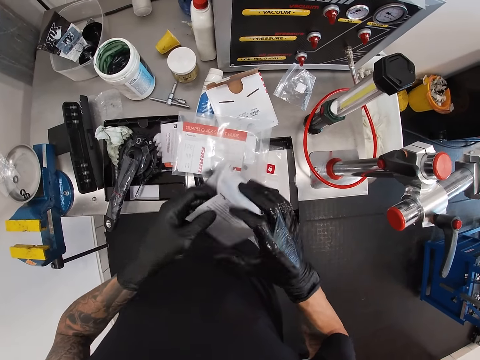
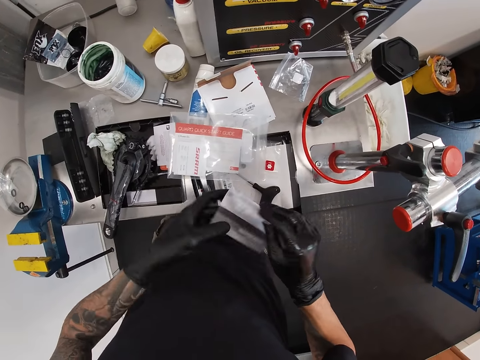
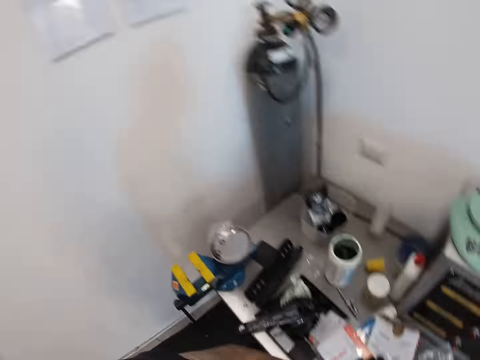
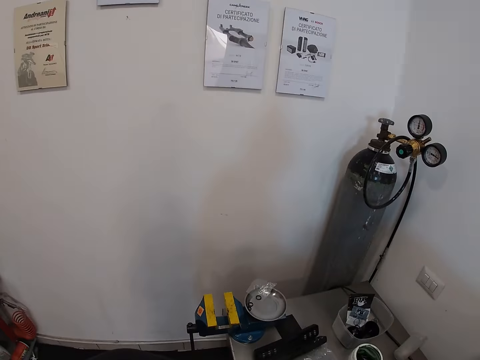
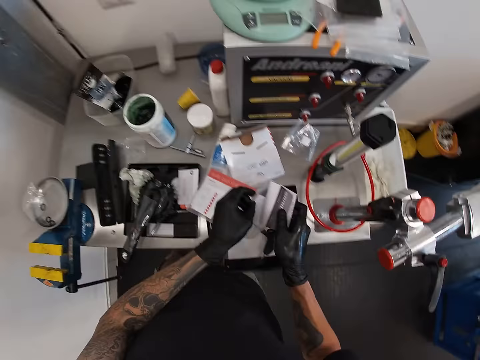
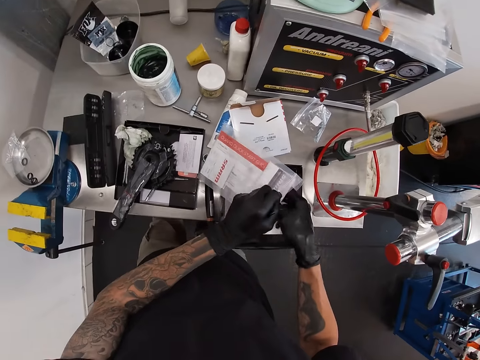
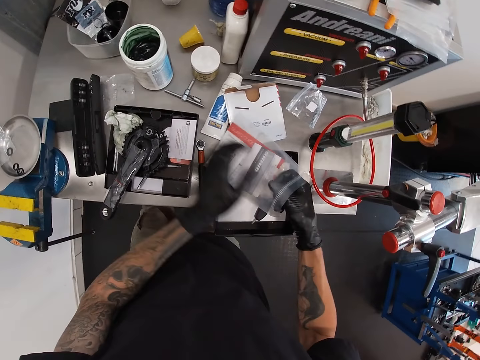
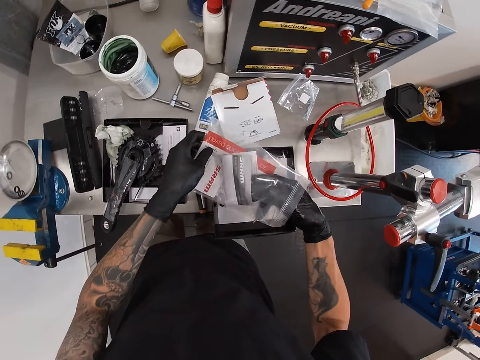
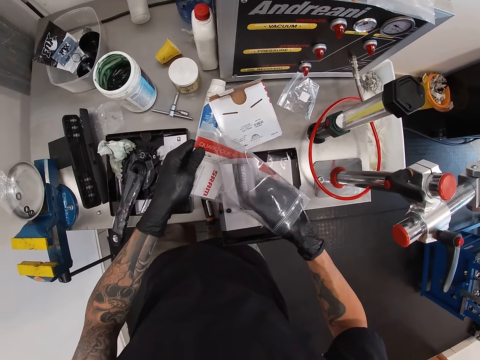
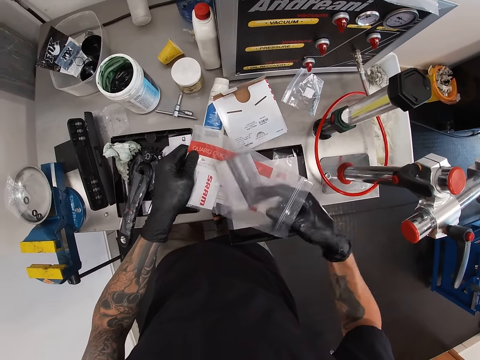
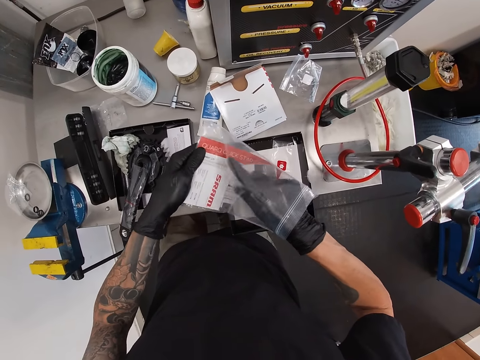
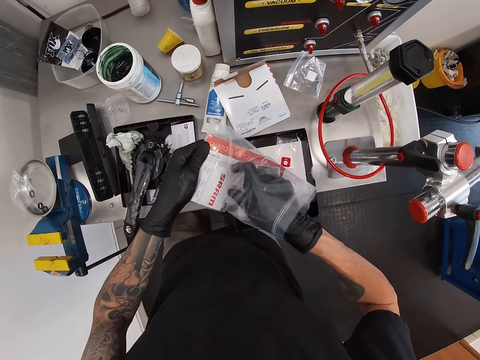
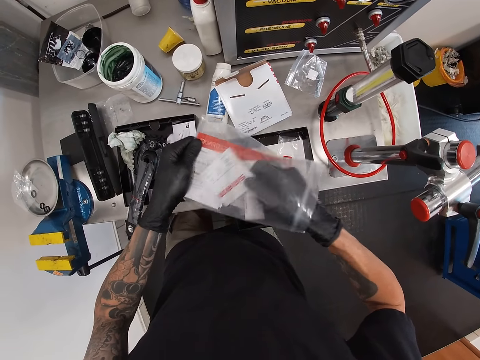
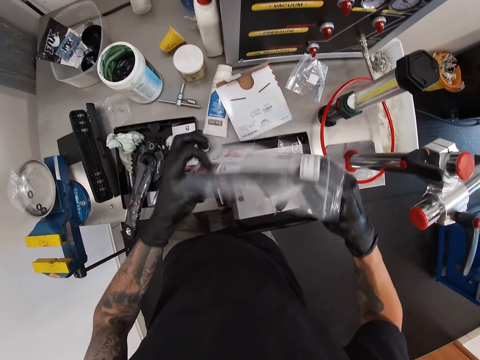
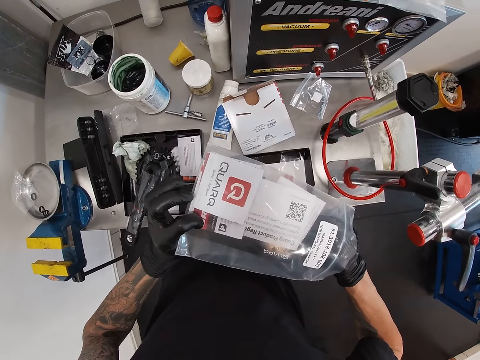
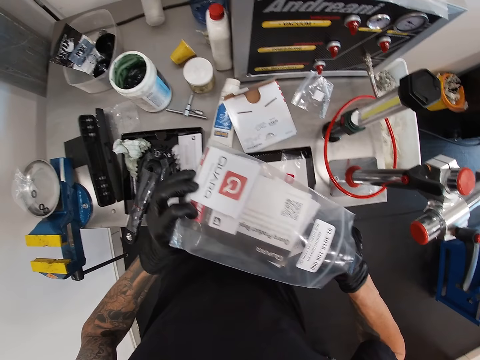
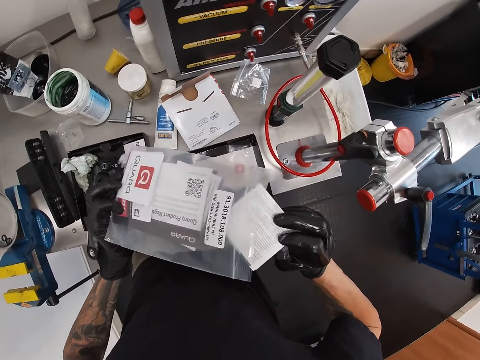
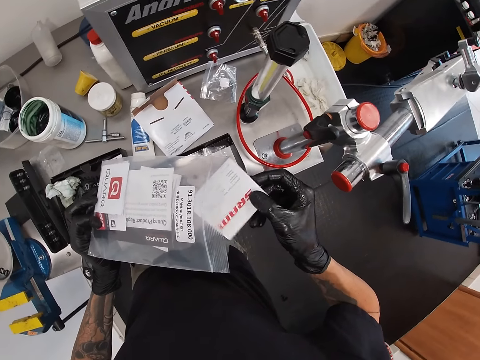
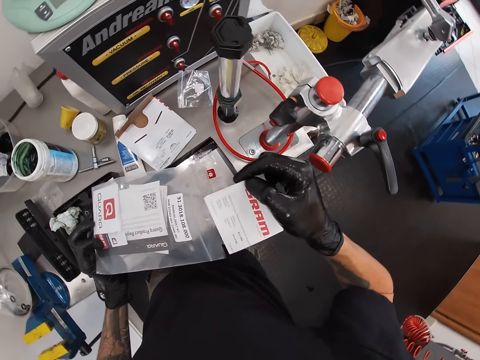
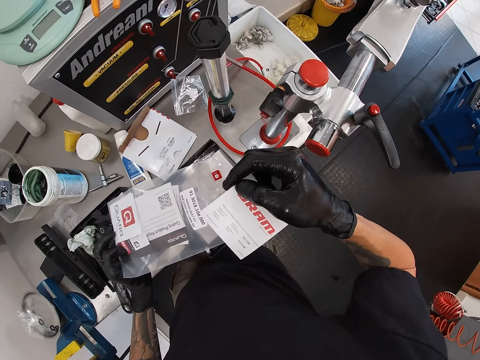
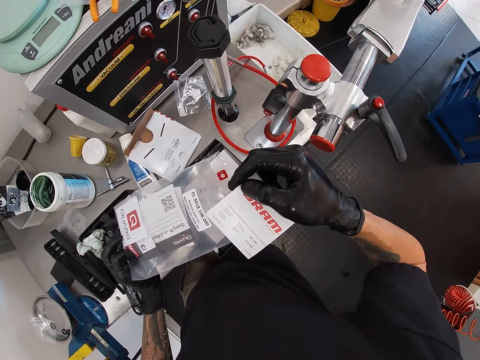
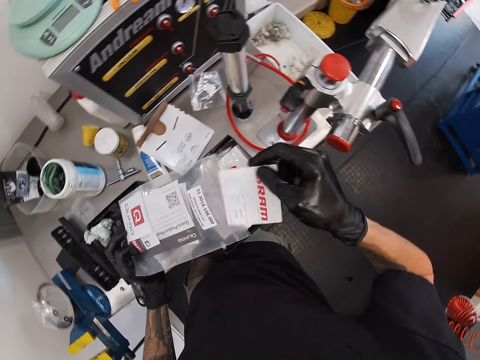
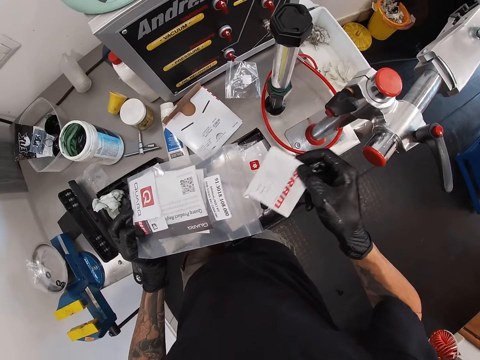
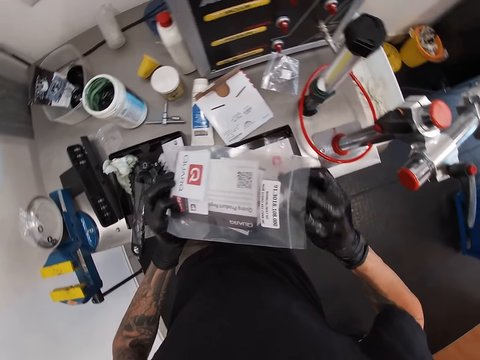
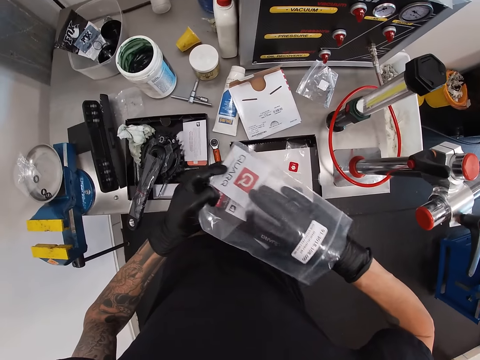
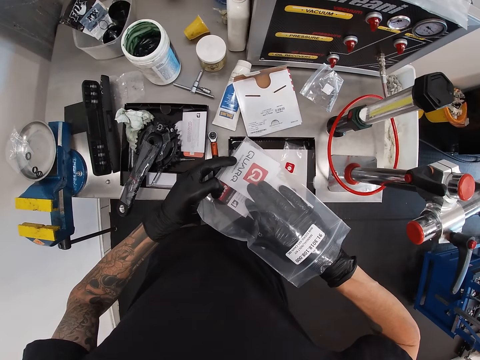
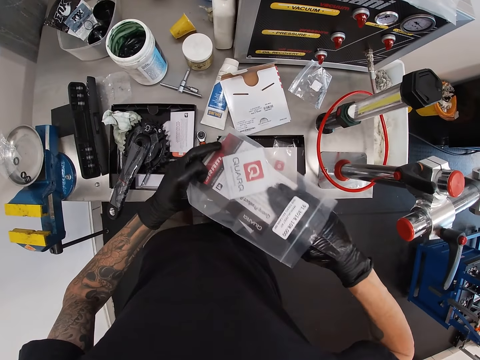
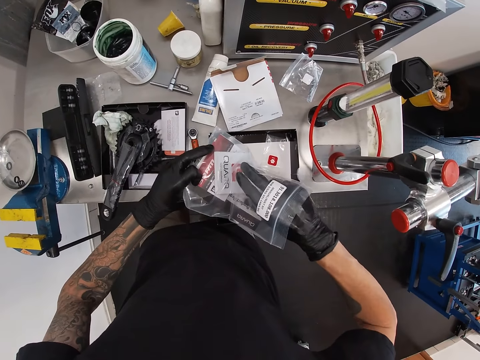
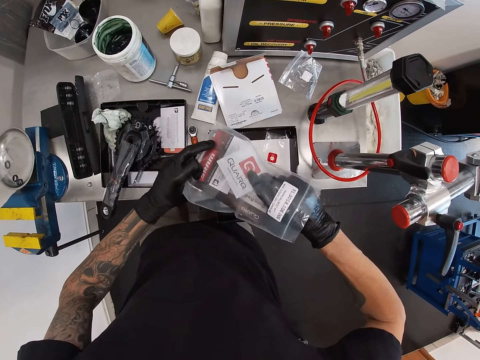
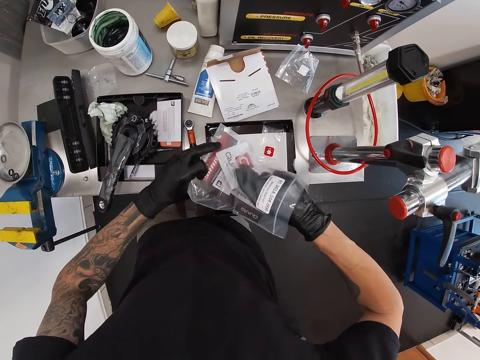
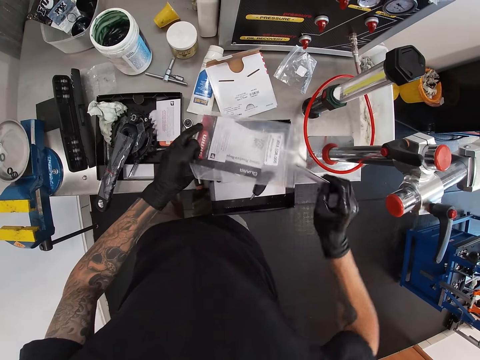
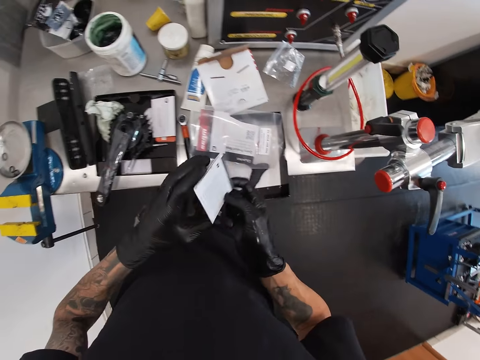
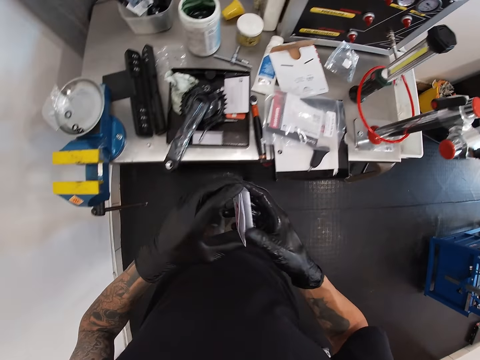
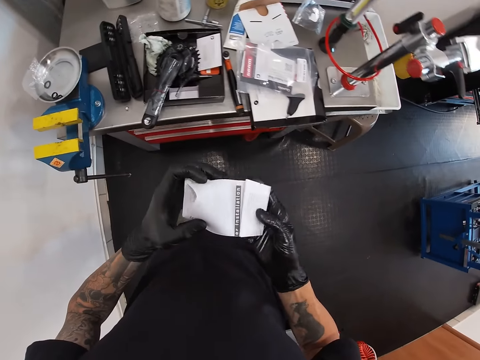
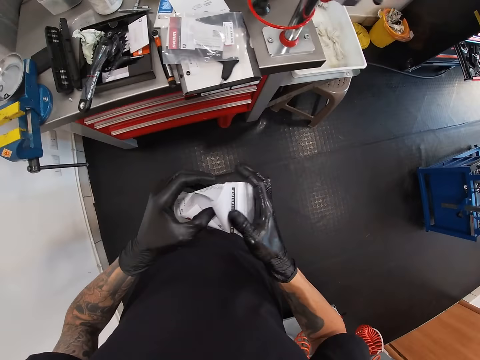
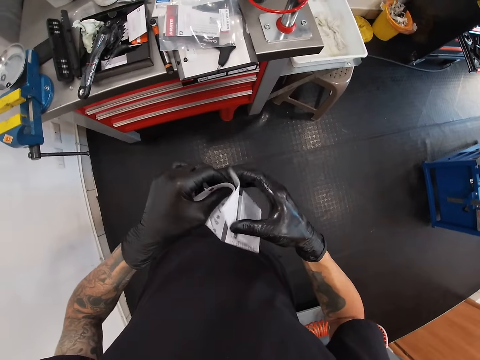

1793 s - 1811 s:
The camera wearer places the paper in the silicone bag with his right hand. He takes the paper. He checks the nylon. He holds the paper in the silicone bag with his right hand. He checks the paper. He places the paper in the silicone bag with his right hand. He takes the paper. He holds the paper in the silicone bag with his right hand. He drops the silicone bag on the table with his right hand. He opens the paper. He holds the paper with both hands.

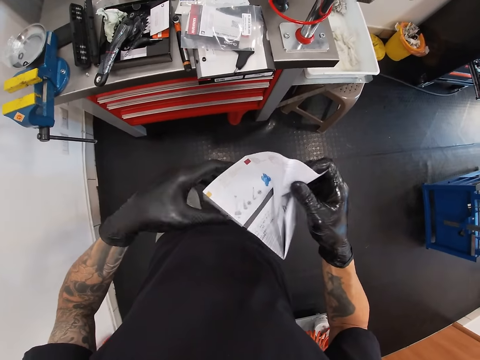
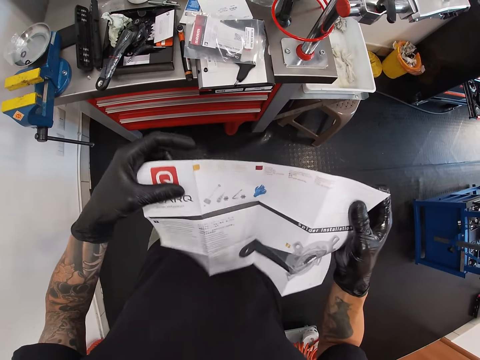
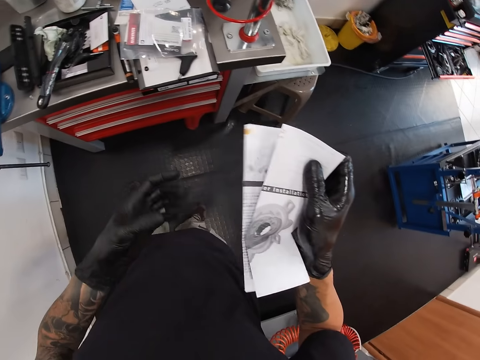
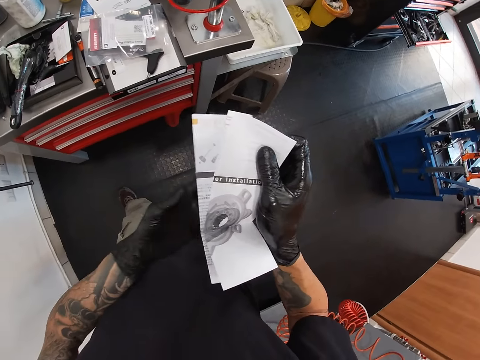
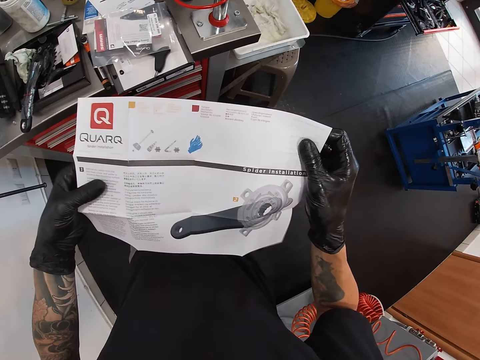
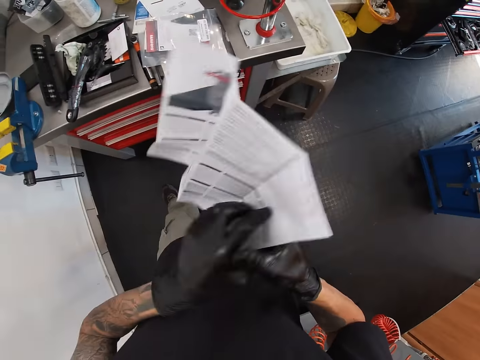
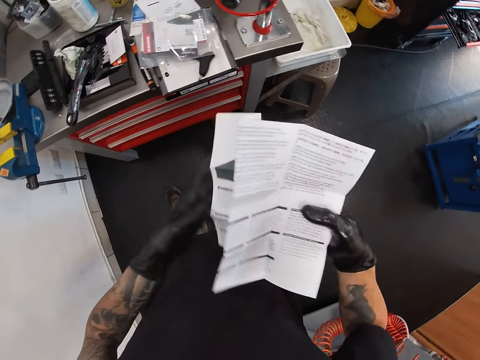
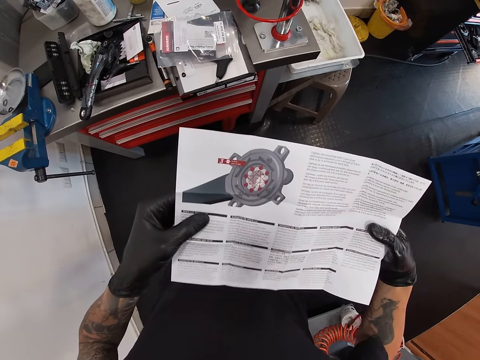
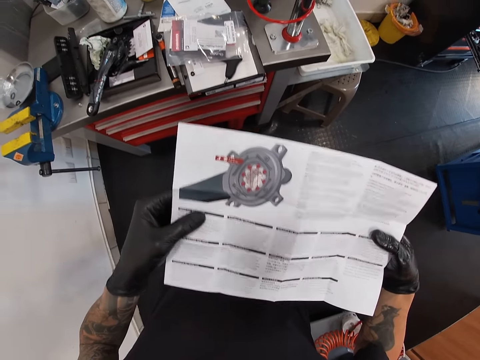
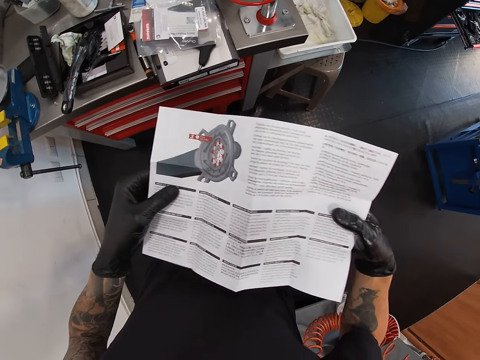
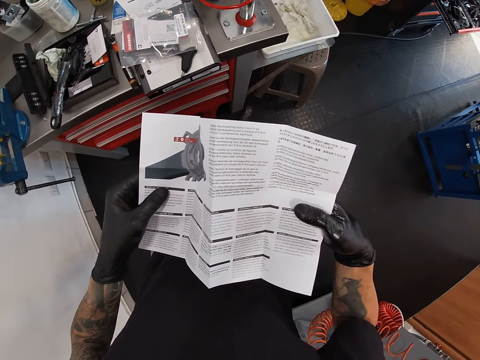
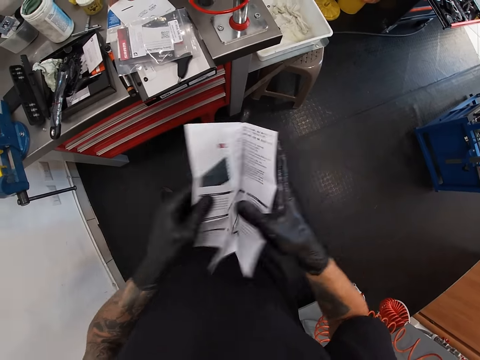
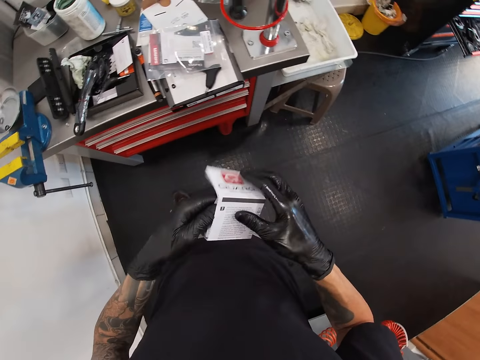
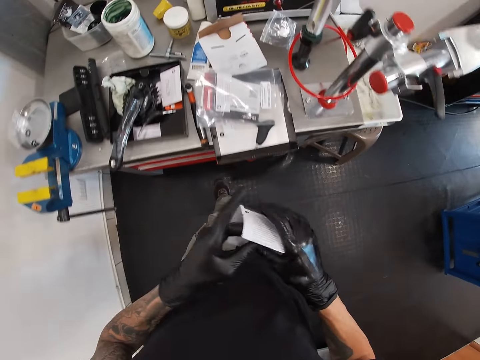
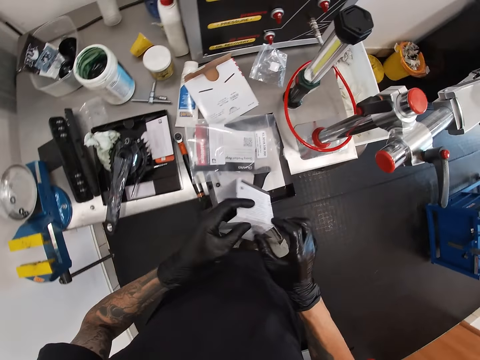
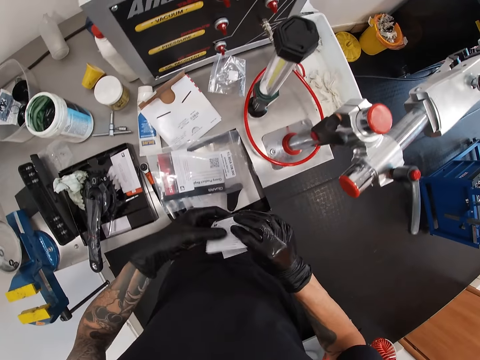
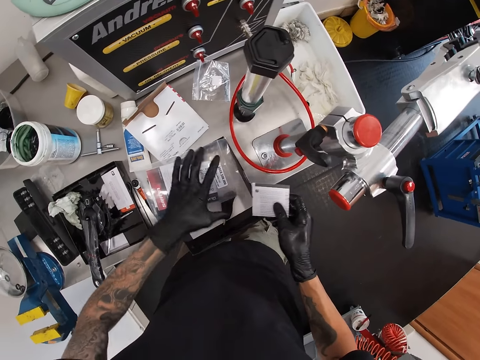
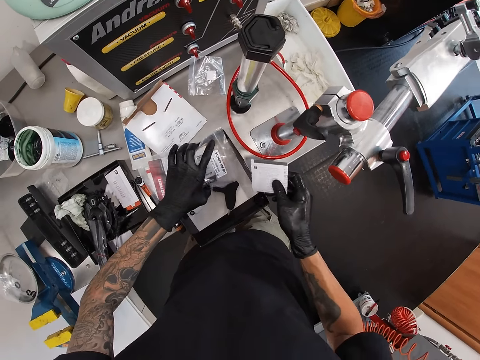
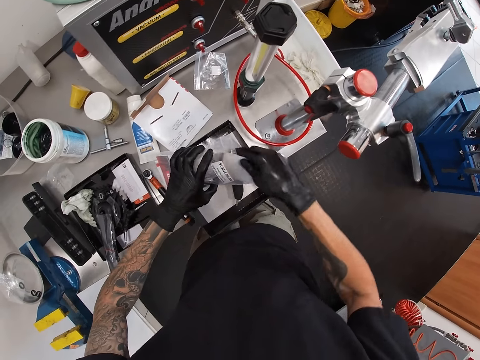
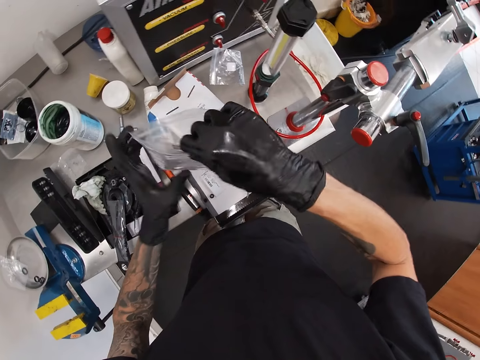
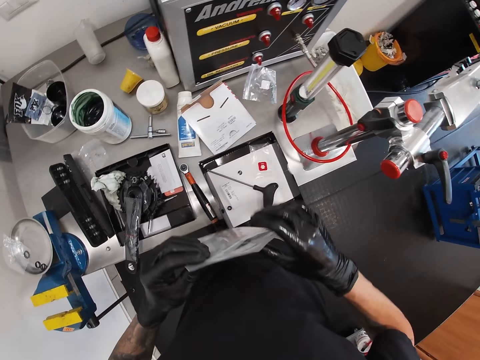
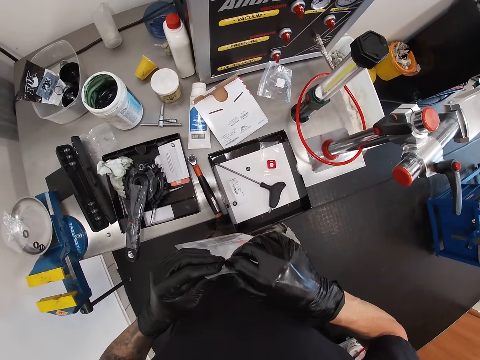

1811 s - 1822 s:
The camera wearer unfolds the paper with both hands. He places the paper in the silicone bag with his right hand.
